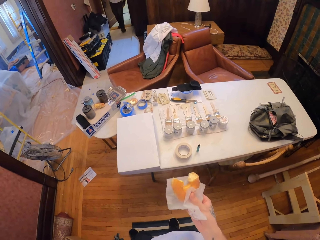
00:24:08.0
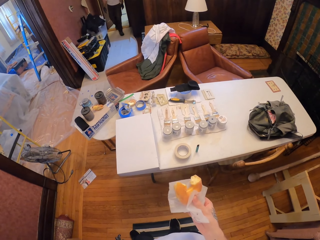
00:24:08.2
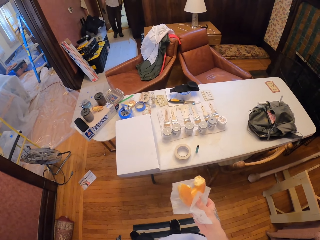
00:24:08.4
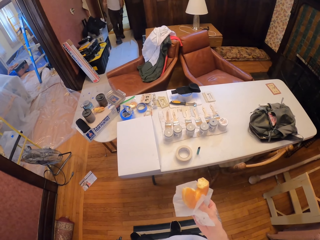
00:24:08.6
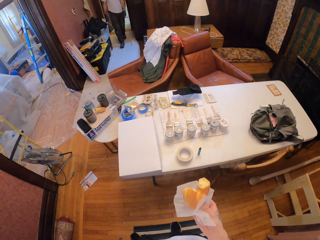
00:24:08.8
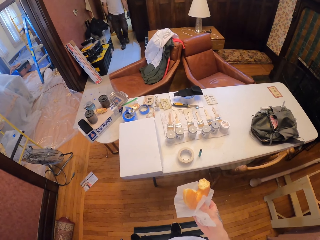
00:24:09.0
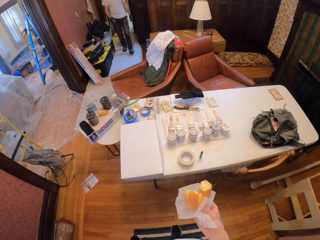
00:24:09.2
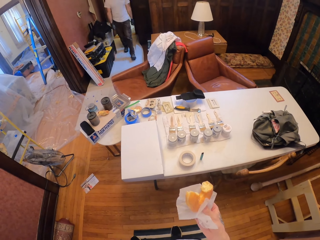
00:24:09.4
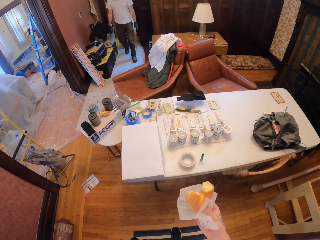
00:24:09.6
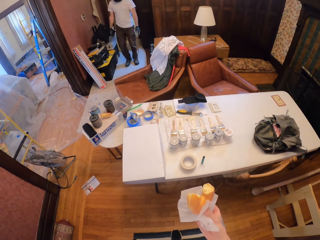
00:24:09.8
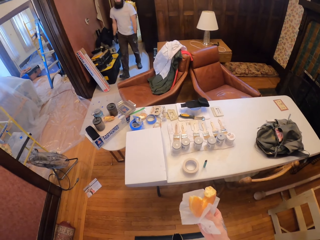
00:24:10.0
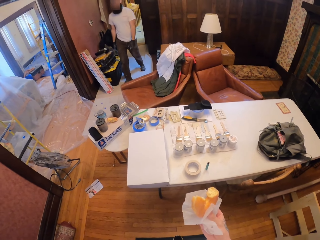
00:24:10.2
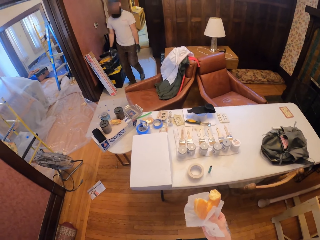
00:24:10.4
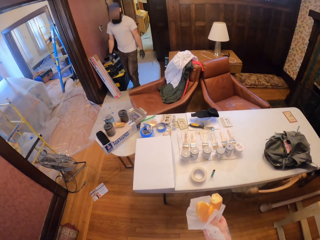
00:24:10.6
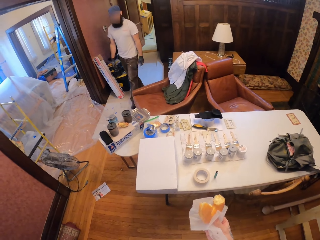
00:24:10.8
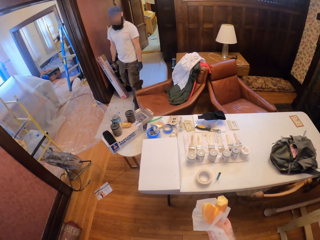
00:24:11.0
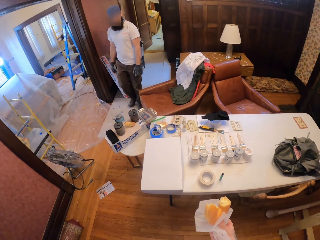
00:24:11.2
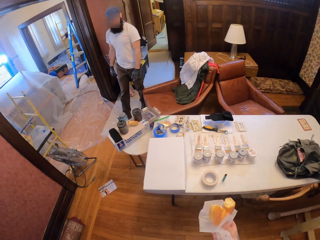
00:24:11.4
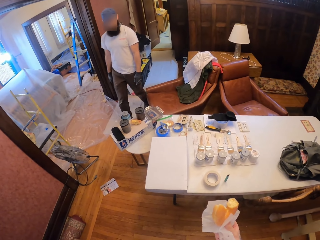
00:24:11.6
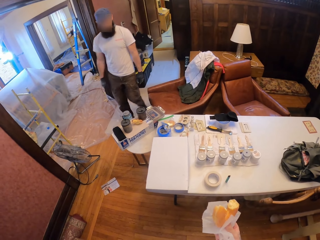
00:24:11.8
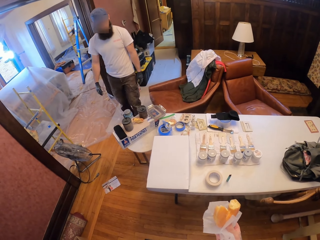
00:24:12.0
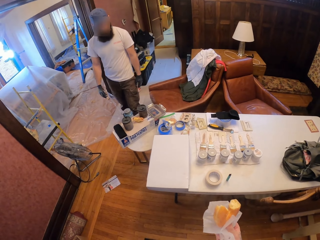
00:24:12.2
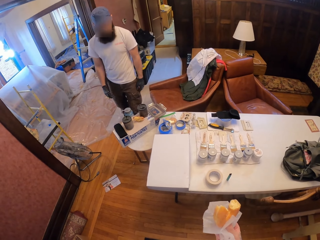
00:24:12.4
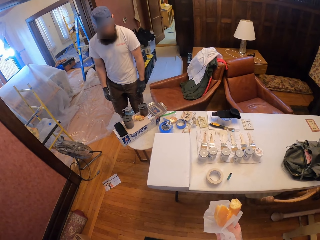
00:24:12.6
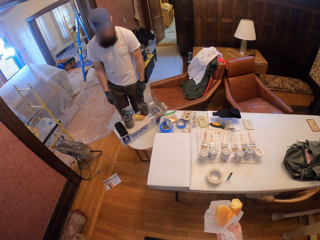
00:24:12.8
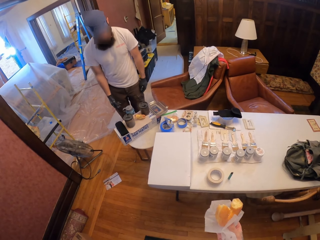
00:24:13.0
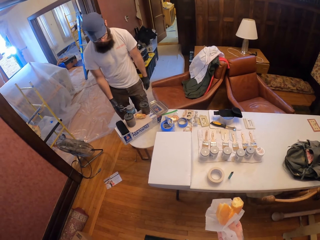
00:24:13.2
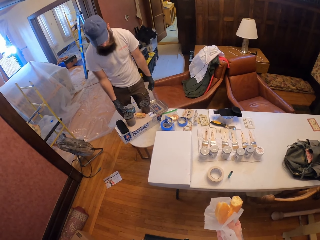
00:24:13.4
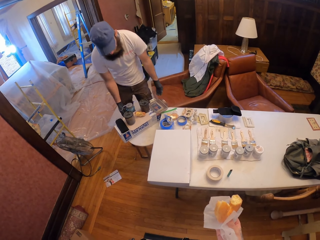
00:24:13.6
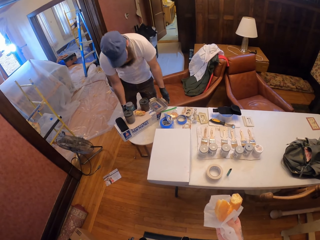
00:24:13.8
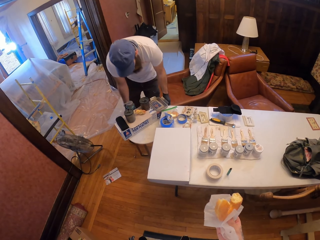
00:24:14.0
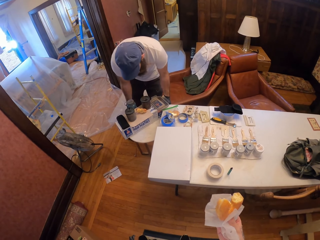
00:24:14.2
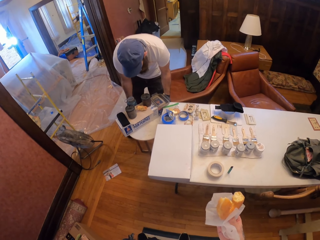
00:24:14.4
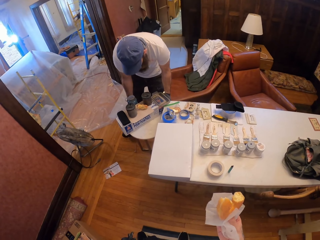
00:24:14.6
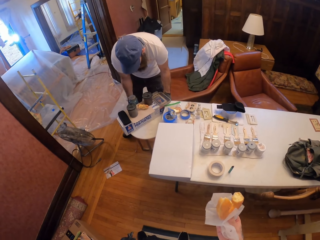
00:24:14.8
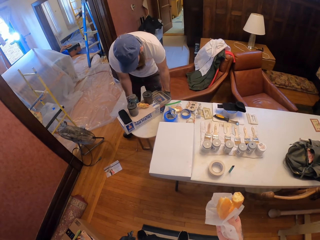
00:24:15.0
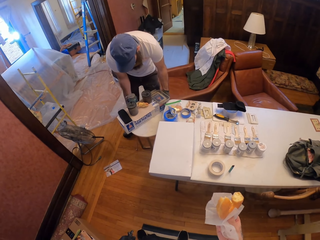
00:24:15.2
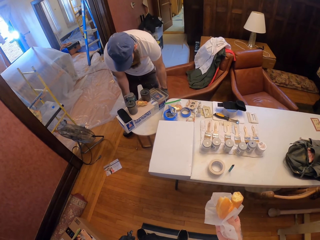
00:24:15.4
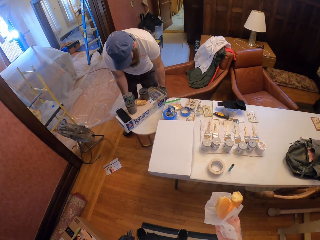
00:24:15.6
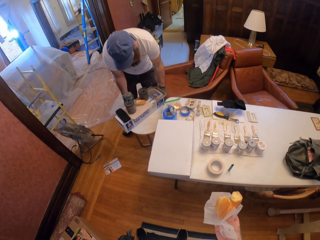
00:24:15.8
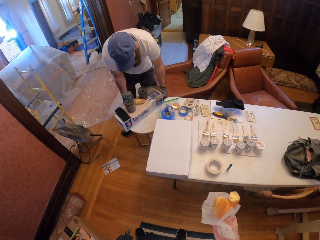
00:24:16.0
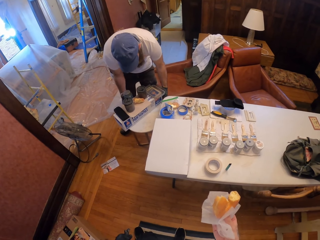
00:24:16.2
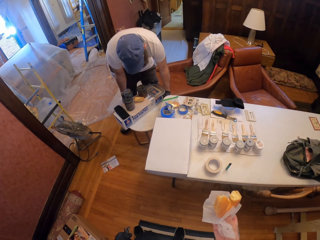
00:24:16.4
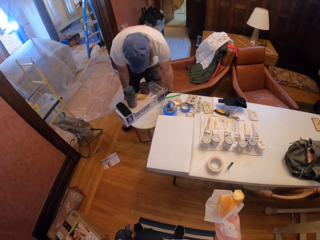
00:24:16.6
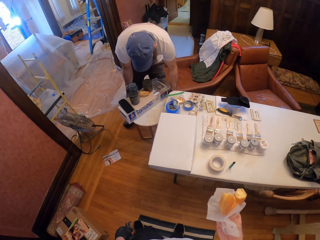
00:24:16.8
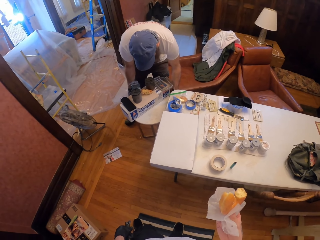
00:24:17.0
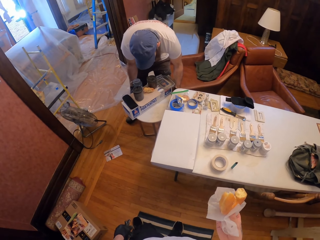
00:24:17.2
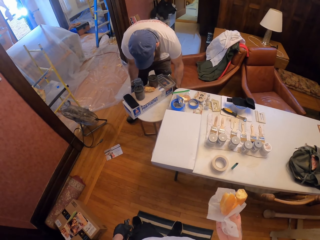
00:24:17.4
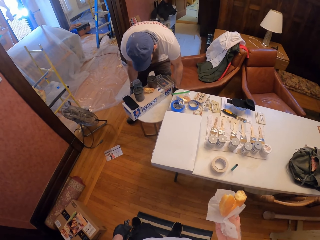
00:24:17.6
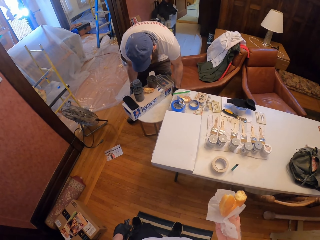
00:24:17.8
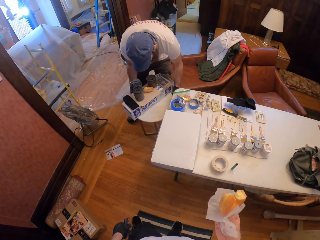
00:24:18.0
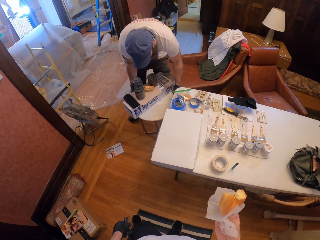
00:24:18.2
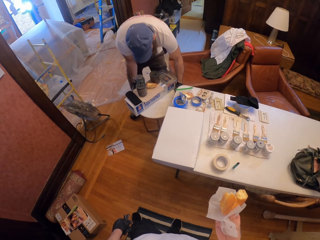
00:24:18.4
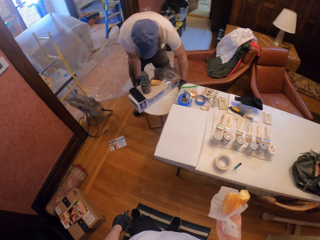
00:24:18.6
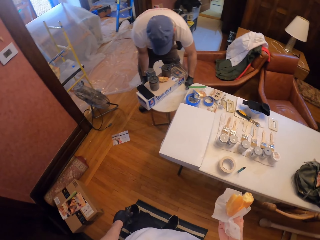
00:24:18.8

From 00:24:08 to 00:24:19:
A person walks in the room. The person pulls a stool.

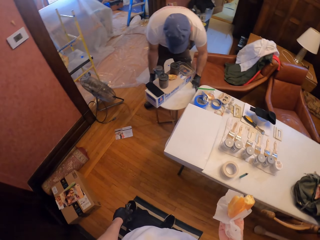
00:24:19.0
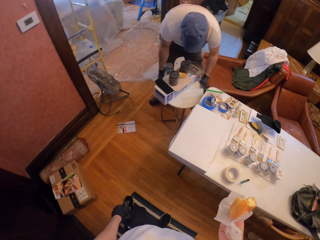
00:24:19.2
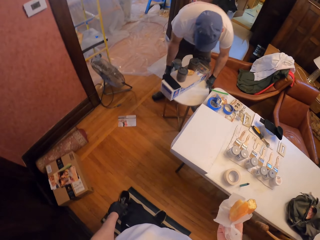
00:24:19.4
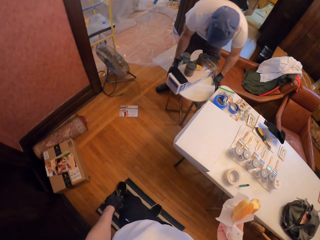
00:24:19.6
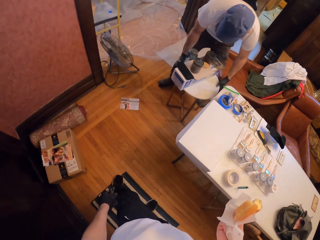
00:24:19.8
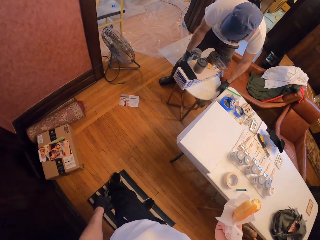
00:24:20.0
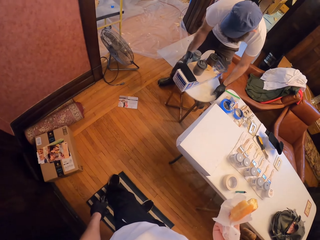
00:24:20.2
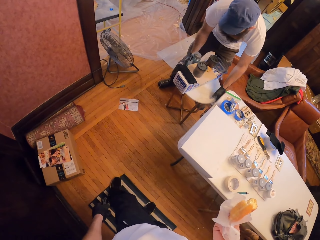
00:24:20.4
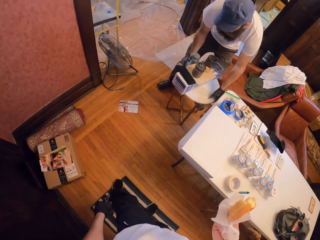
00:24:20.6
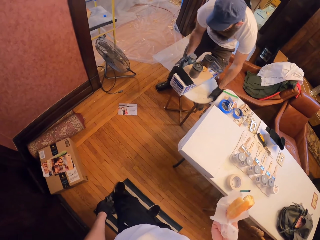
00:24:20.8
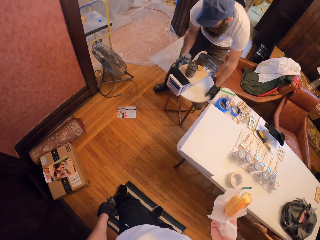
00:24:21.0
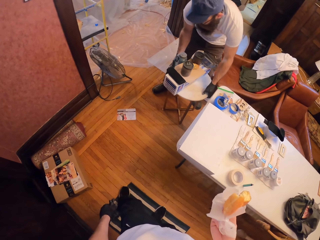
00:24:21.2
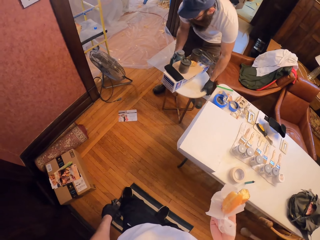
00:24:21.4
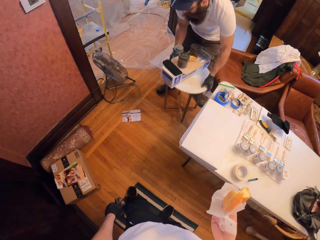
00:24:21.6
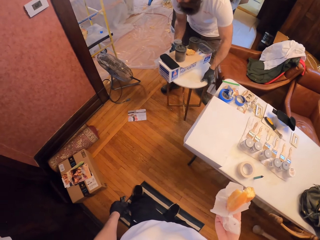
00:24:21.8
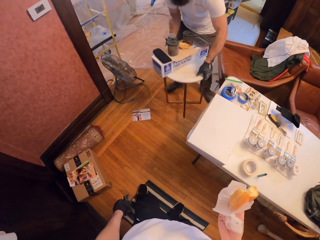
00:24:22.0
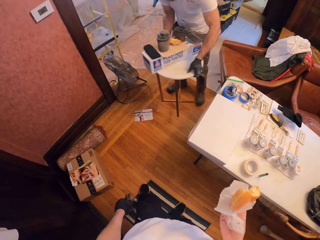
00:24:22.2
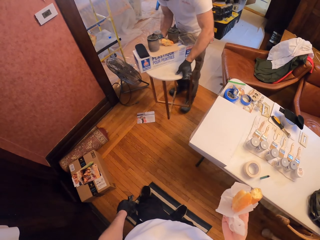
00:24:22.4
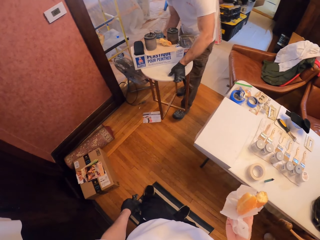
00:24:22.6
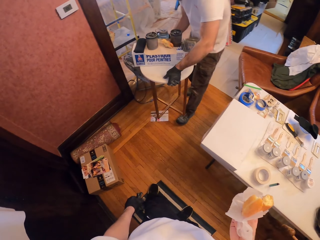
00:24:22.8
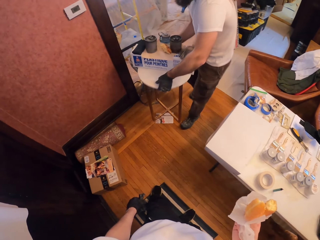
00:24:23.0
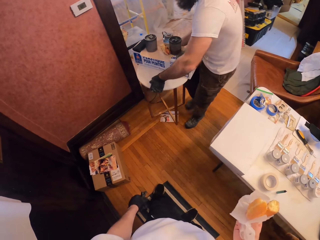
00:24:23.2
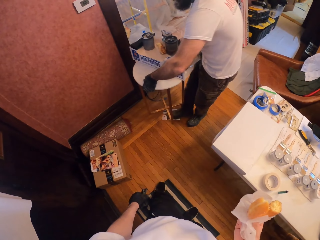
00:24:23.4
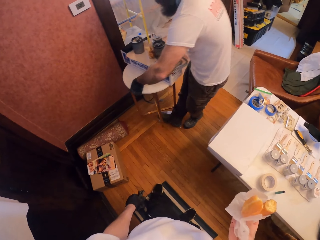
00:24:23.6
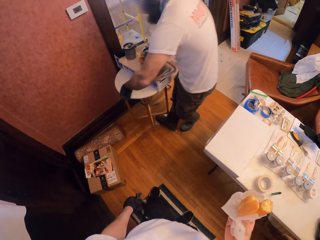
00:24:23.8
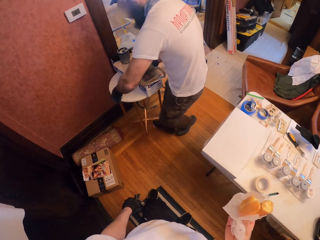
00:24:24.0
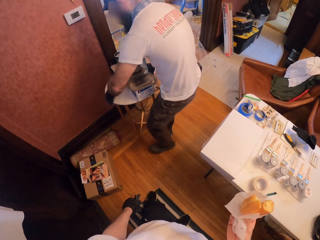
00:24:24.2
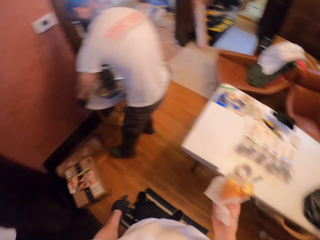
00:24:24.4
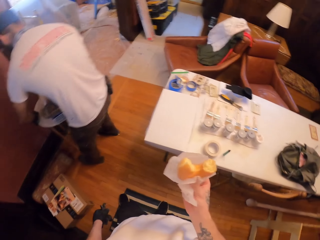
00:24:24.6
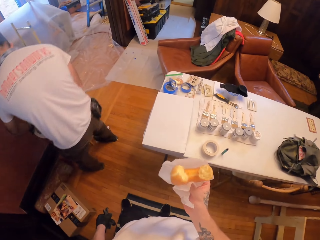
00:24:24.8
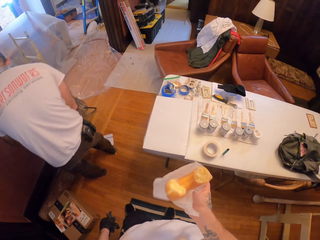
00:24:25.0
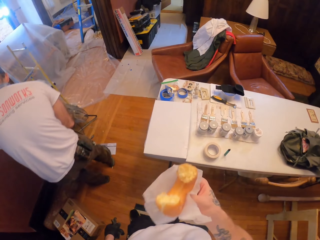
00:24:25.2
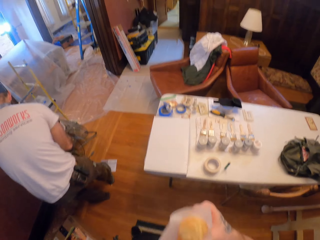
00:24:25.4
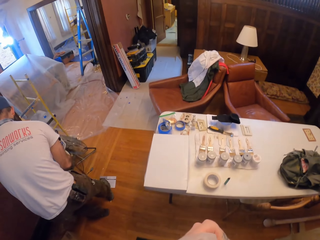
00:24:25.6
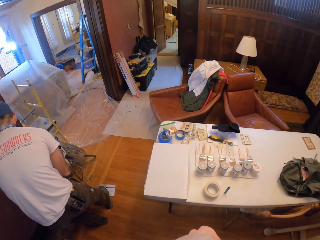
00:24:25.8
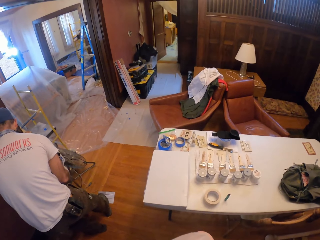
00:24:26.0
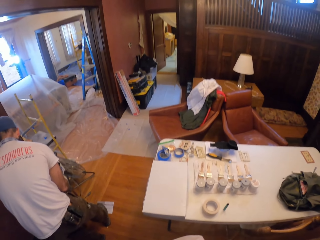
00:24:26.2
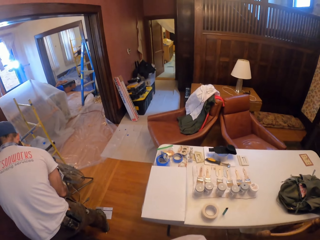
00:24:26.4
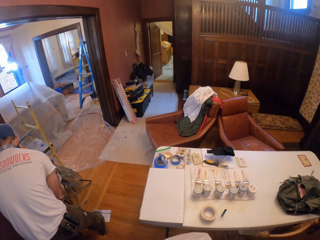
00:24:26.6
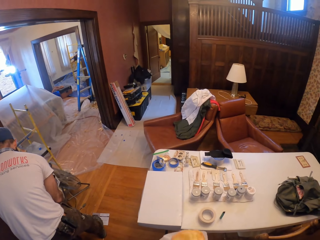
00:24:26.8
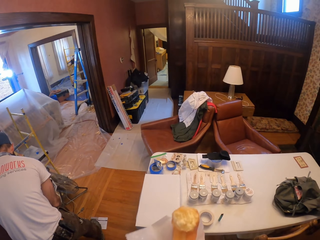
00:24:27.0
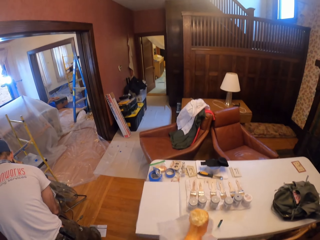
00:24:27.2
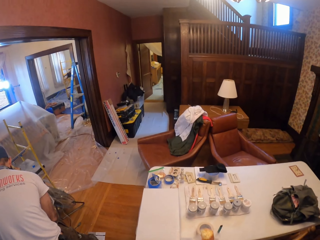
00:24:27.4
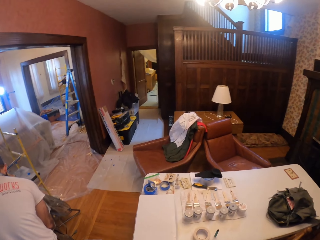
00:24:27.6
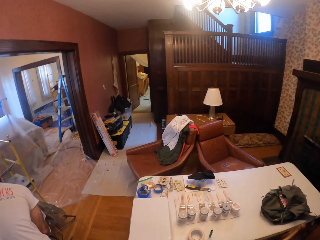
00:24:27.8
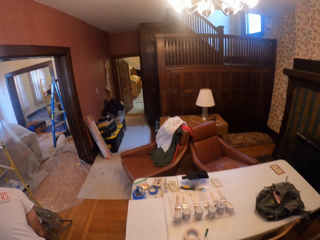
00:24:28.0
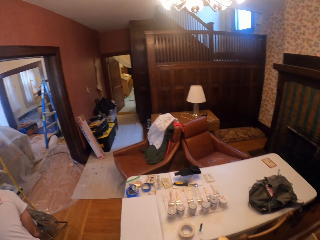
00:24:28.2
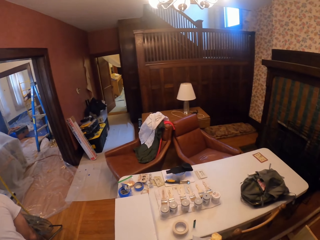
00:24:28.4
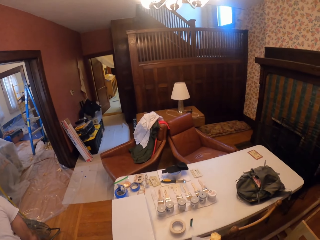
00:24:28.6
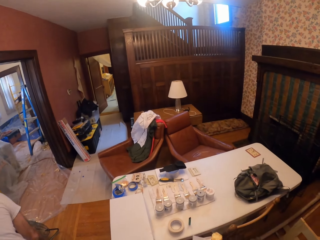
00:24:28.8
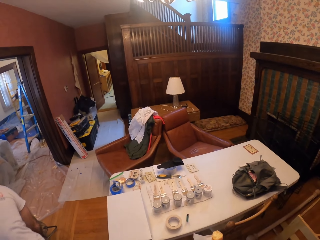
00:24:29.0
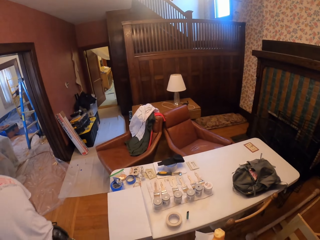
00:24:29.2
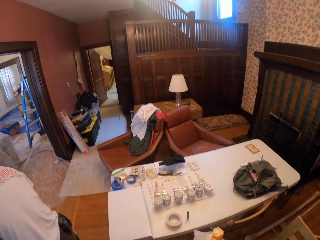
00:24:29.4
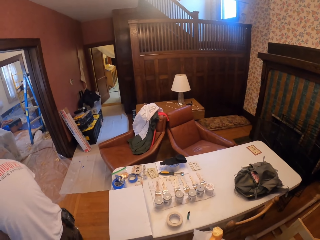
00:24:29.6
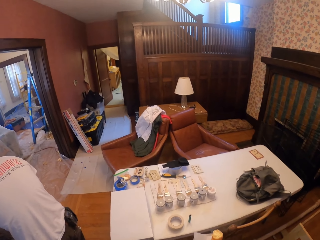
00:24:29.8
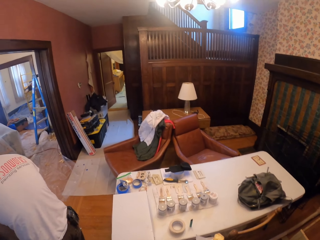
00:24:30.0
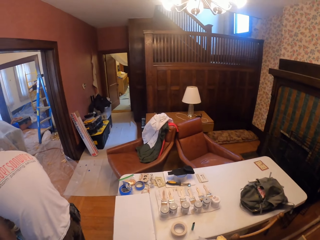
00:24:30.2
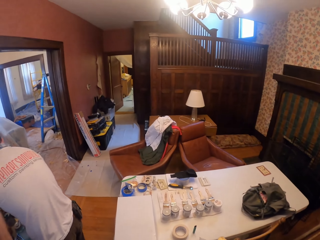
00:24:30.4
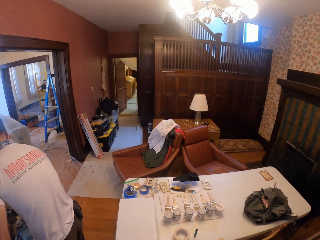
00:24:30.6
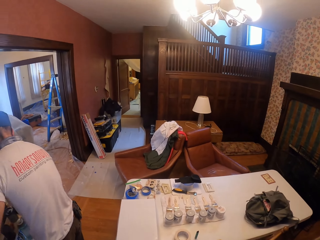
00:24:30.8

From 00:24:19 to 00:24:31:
The camera wearer looks around. A person carries the stool to the other end.
